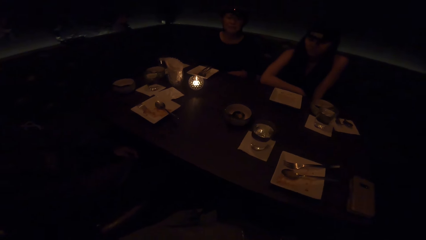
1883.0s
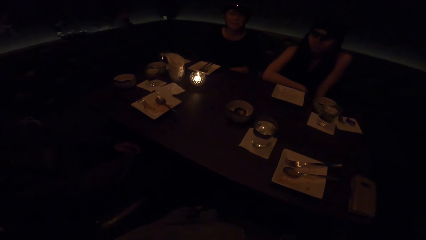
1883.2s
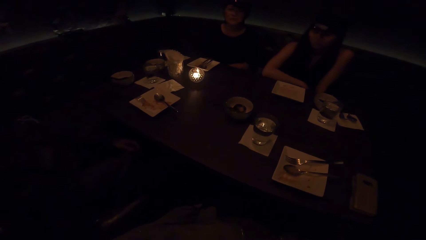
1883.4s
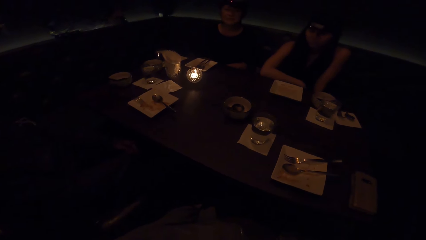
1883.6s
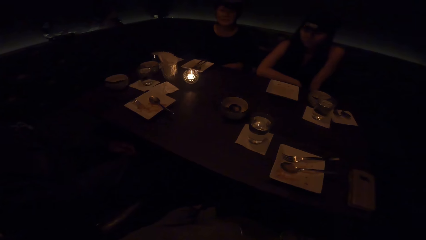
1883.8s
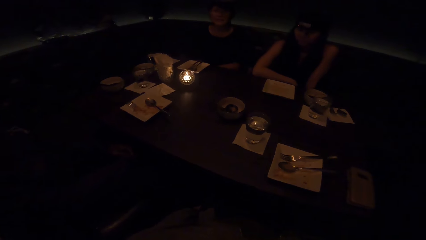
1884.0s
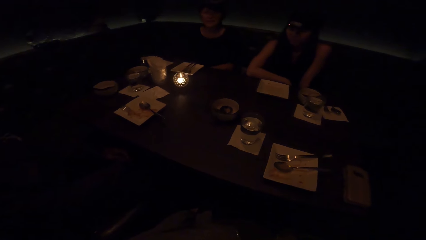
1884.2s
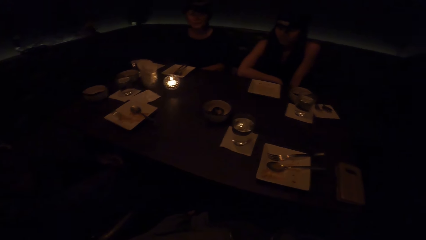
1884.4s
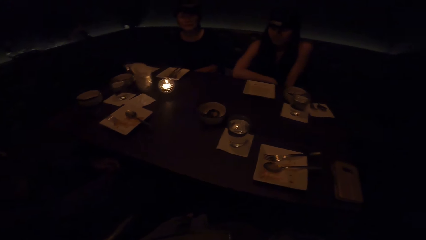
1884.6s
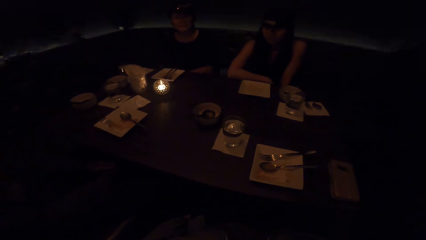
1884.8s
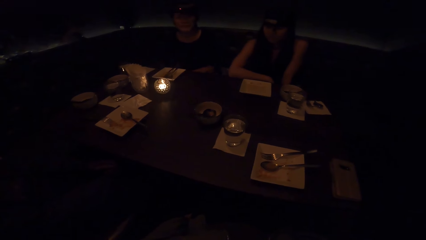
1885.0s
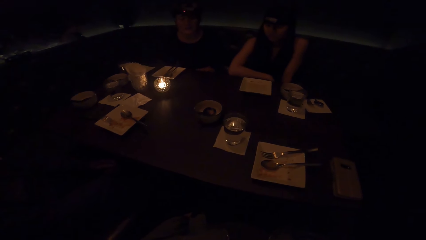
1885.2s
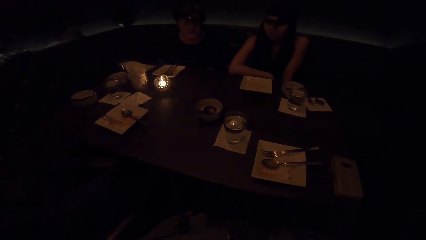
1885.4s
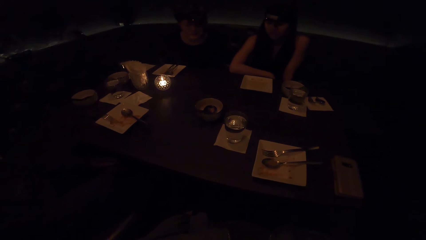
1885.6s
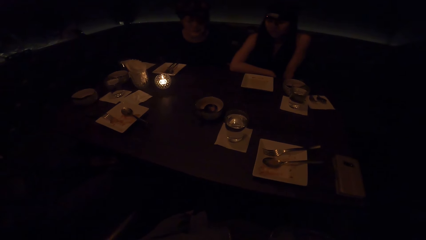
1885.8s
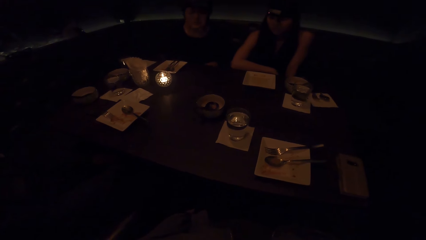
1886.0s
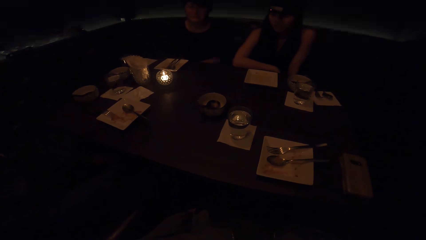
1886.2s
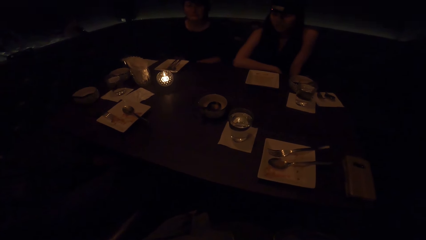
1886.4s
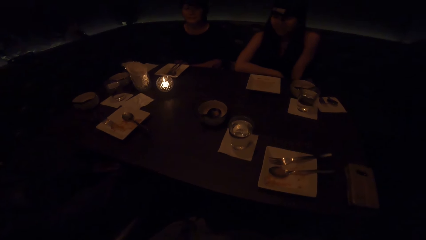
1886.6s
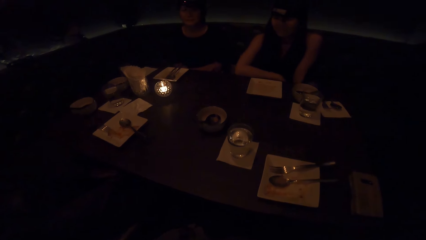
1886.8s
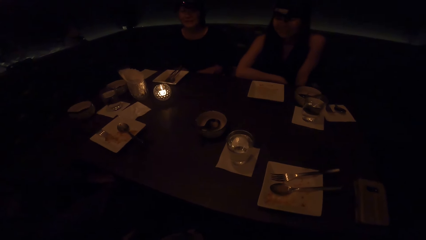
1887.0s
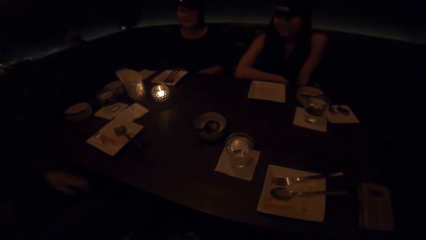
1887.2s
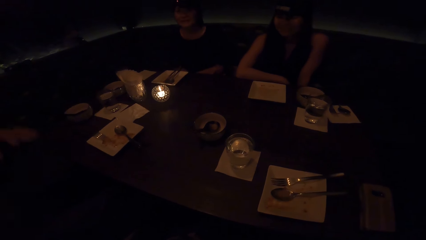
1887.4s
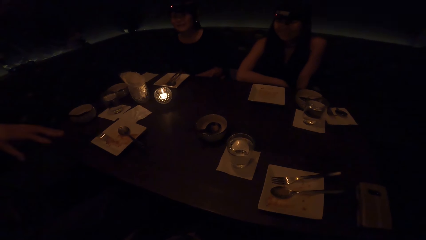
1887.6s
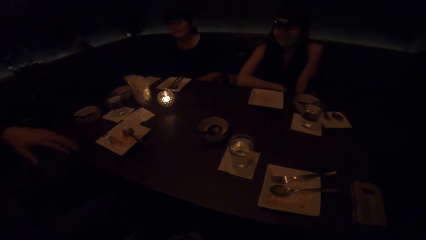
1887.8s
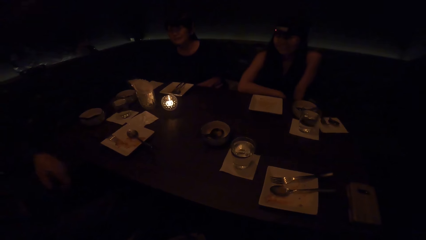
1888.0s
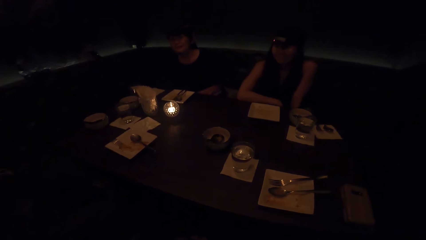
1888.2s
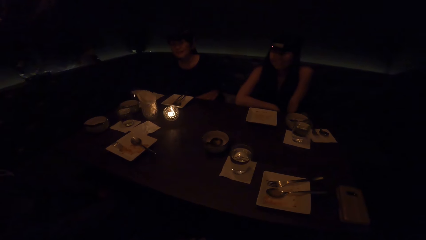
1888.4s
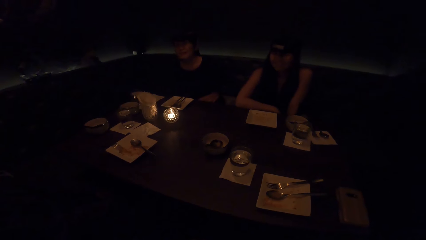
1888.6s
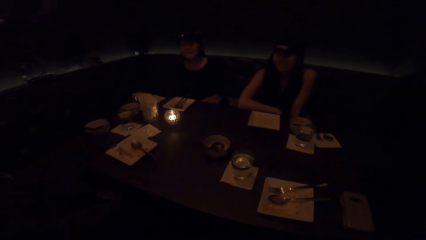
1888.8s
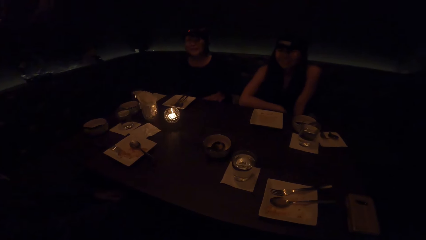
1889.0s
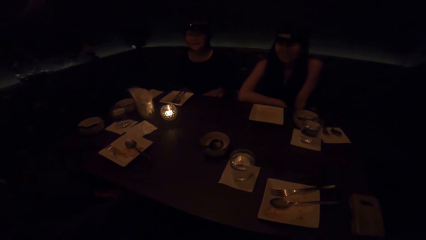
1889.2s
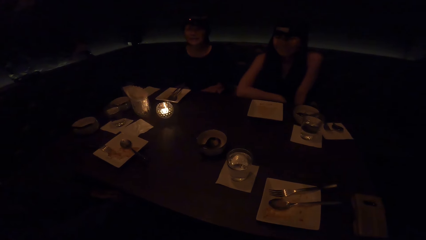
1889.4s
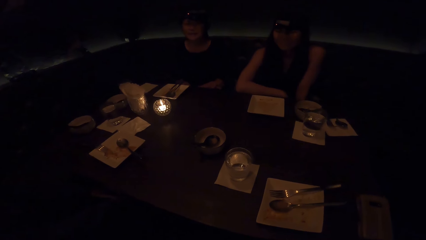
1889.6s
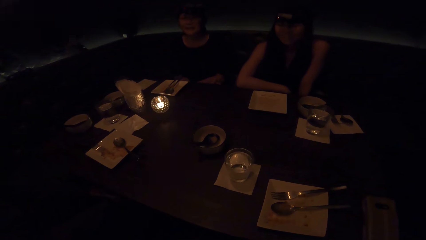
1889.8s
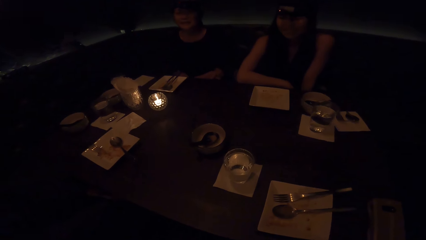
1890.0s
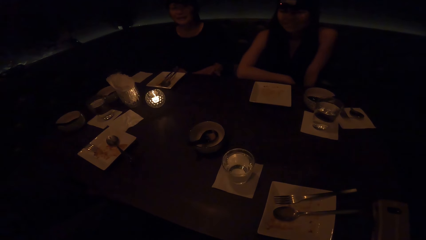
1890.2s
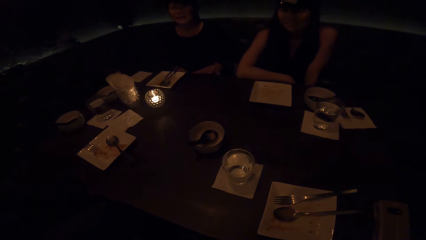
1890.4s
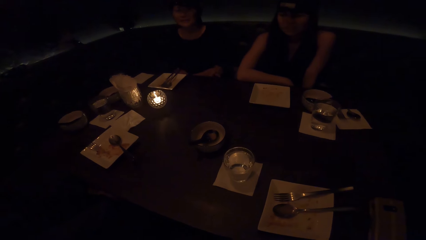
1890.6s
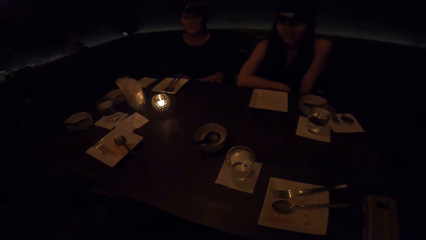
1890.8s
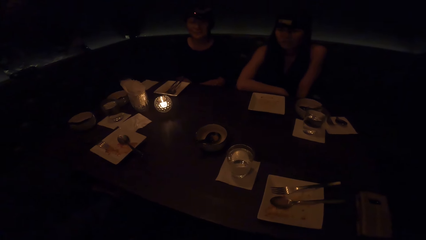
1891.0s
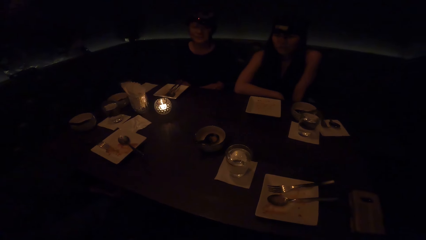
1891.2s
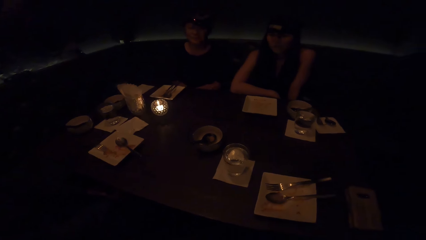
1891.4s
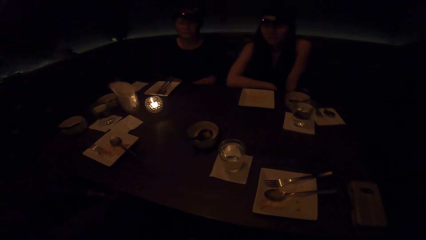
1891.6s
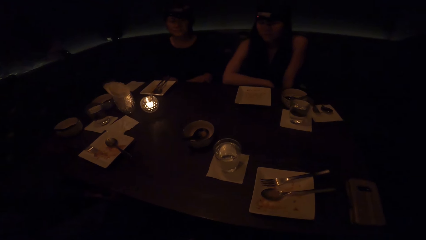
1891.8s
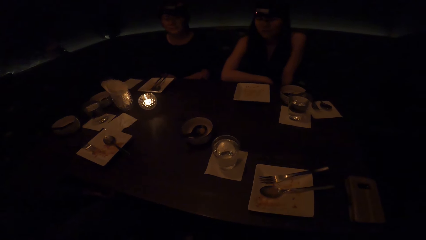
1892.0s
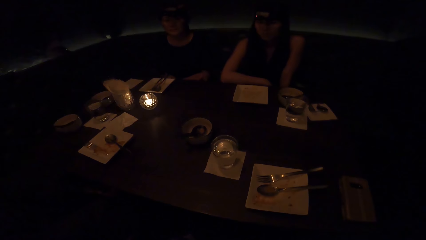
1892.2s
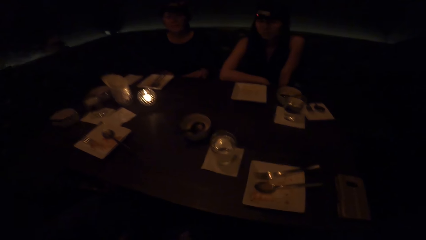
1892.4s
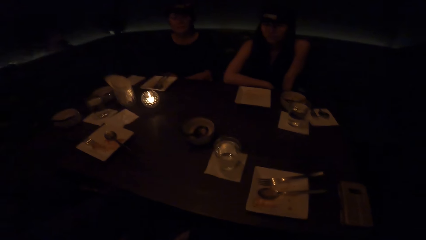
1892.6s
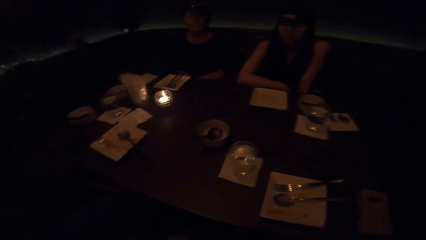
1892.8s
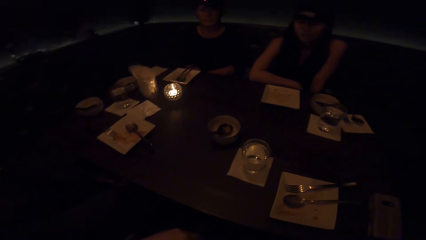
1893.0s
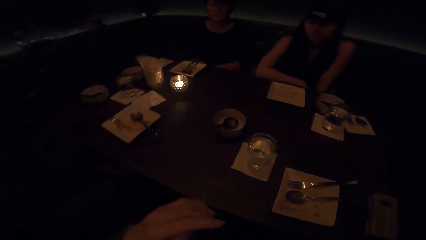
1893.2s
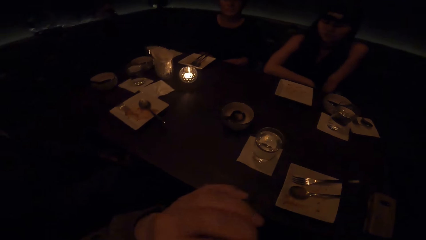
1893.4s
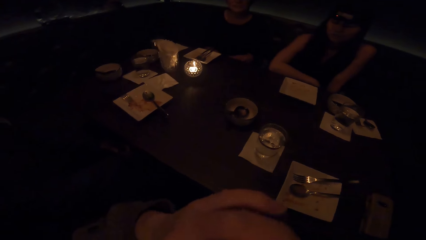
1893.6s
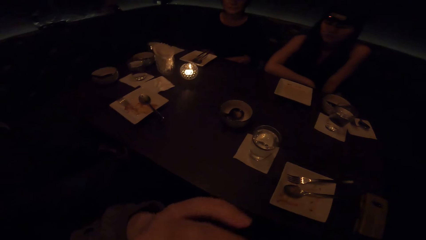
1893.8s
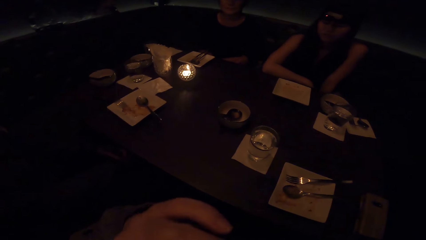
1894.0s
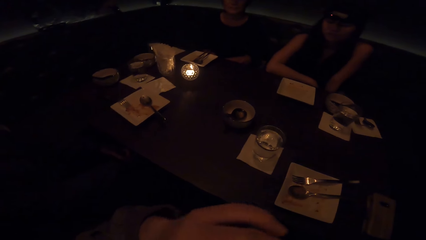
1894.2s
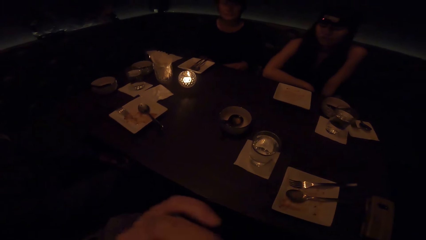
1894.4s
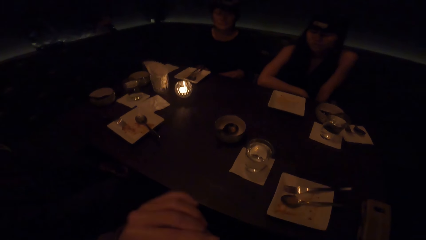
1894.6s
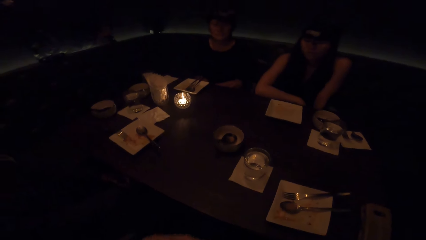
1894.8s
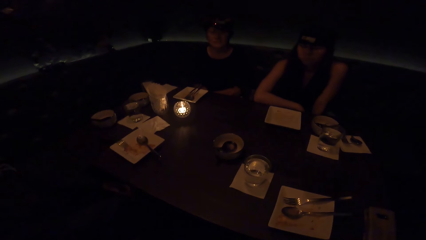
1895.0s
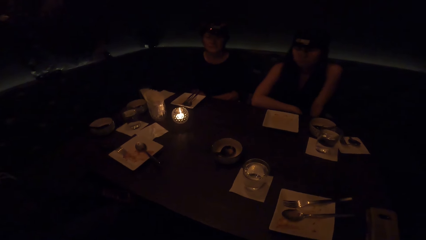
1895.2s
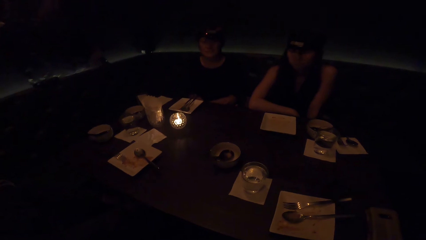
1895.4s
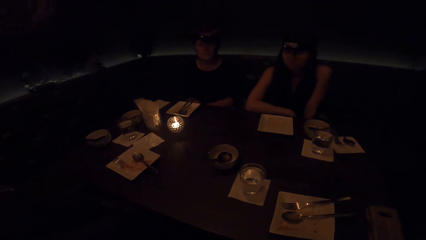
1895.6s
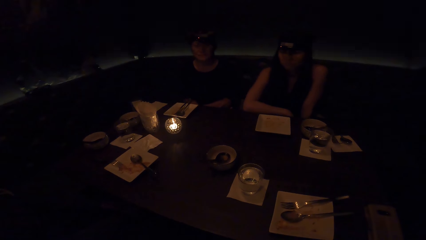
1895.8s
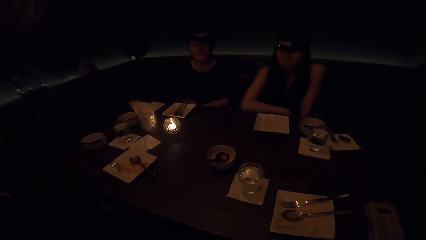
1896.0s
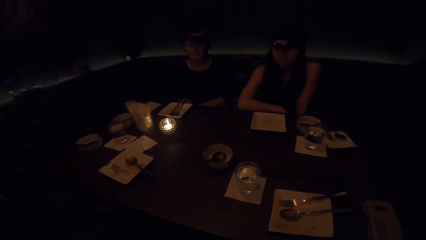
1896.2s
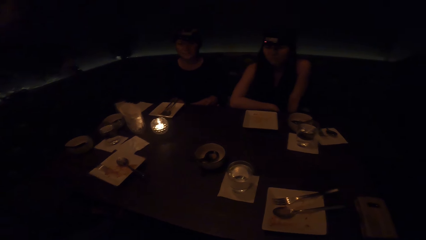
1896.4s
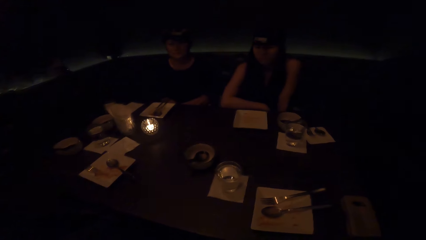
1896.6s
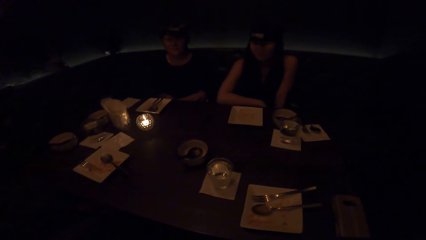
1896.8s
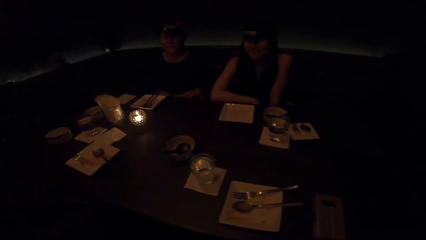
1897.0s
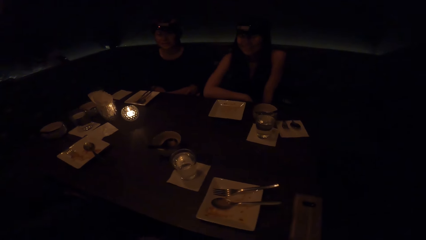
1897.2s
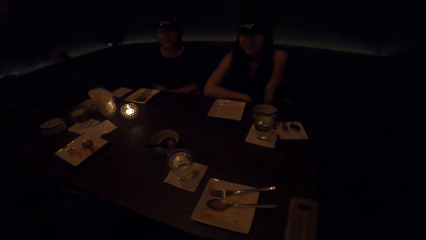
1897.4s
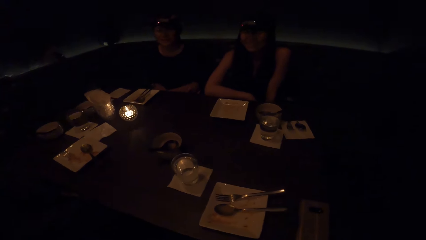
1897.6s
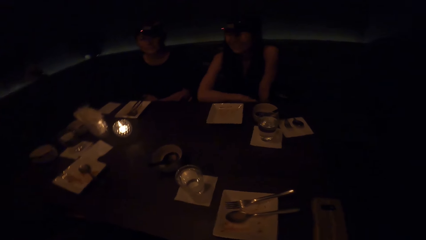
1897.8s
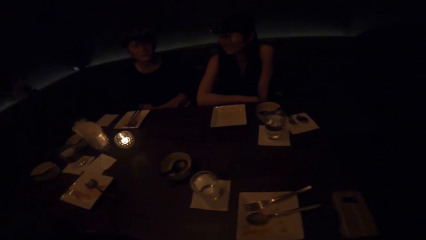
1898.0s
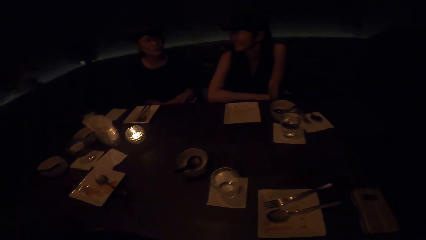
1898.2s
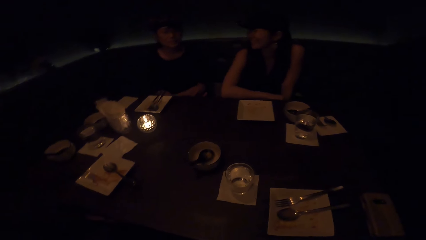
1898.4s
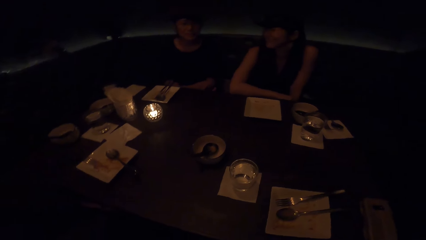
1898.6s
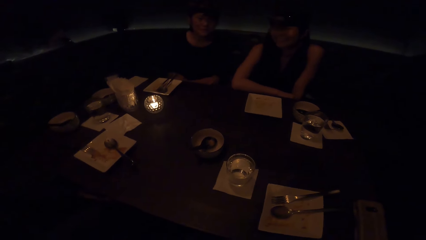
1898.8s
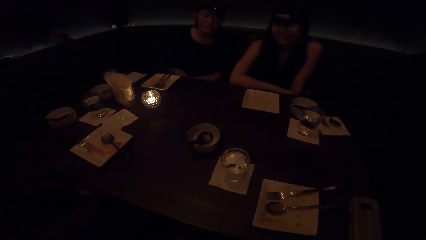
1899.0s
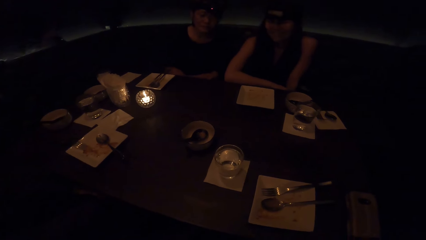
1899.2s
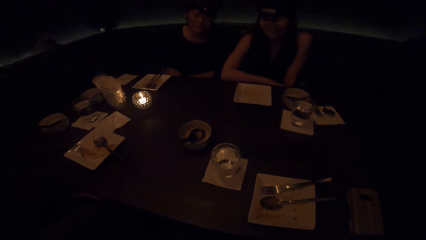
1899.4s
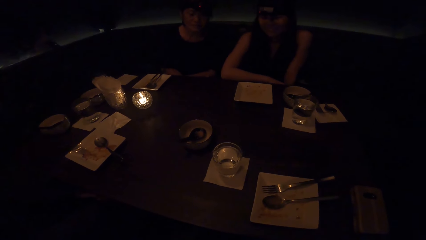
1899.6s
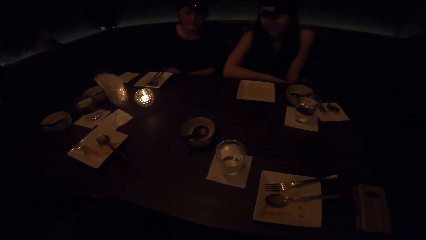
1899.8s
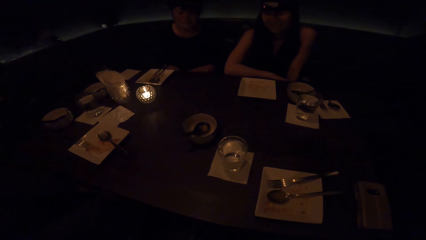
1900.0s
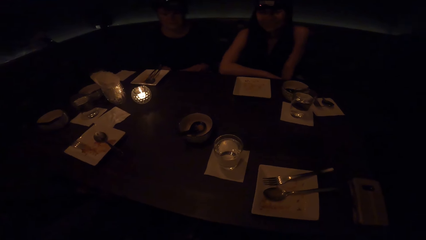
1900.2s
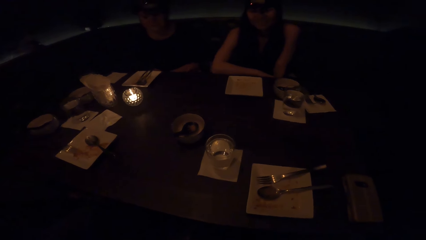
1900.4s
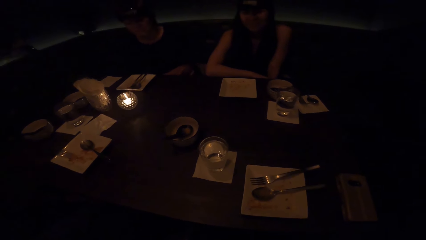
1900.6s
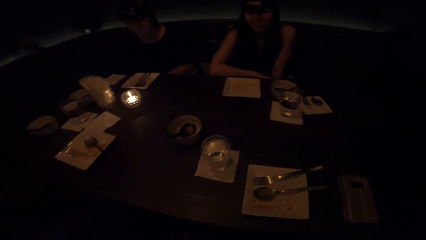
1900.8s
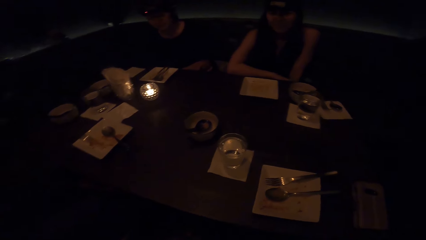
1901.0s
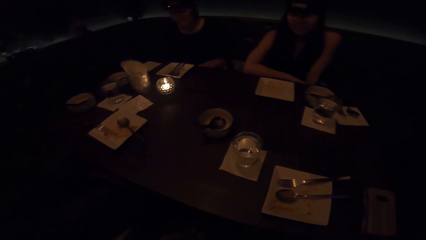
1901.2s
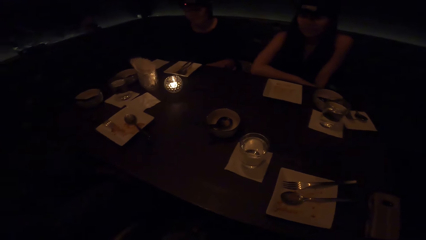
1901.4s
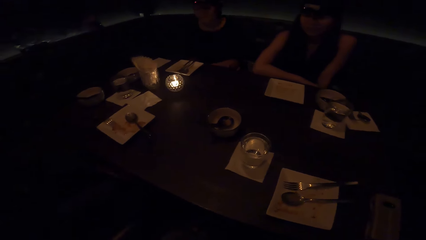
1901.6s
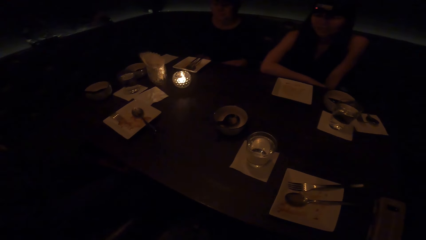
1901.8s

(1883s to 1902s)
A person converses. The camera wearer converses. They lift the left hand.
